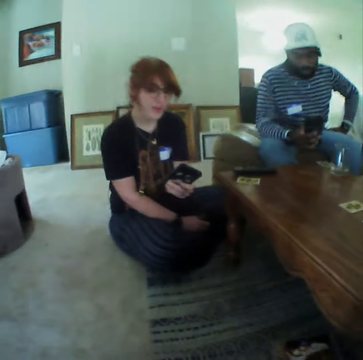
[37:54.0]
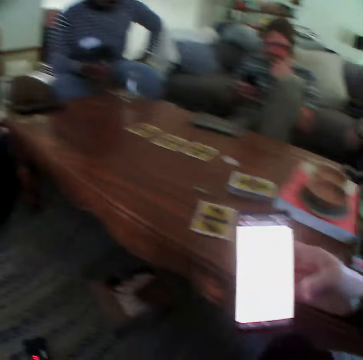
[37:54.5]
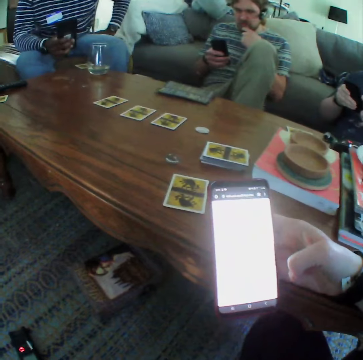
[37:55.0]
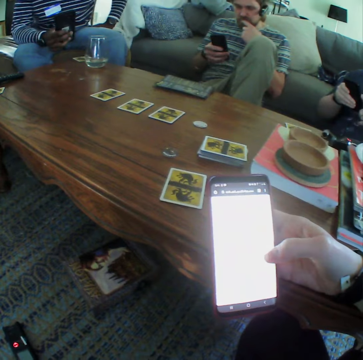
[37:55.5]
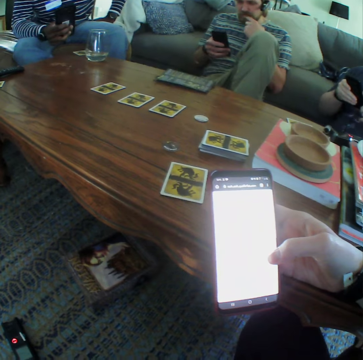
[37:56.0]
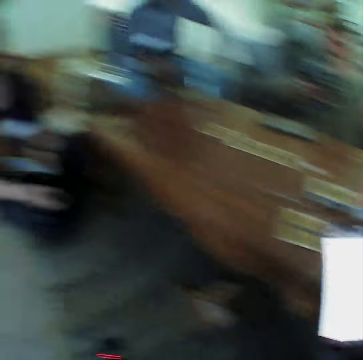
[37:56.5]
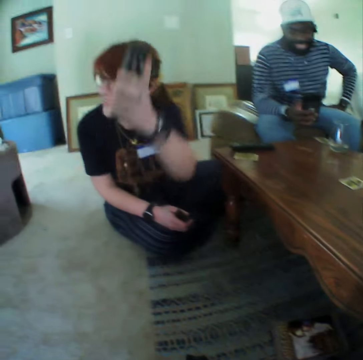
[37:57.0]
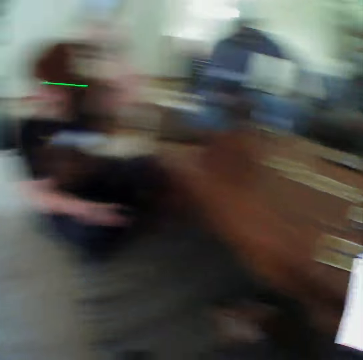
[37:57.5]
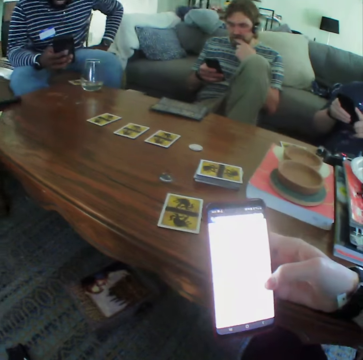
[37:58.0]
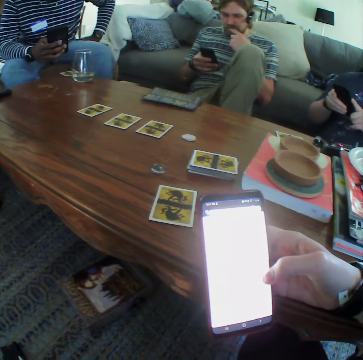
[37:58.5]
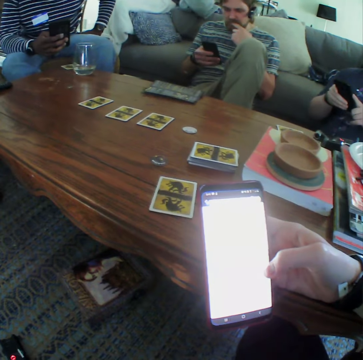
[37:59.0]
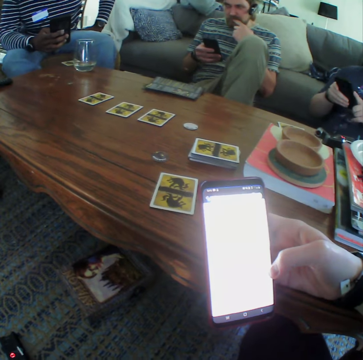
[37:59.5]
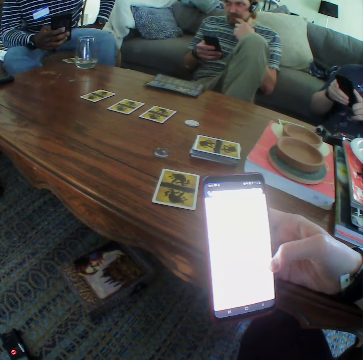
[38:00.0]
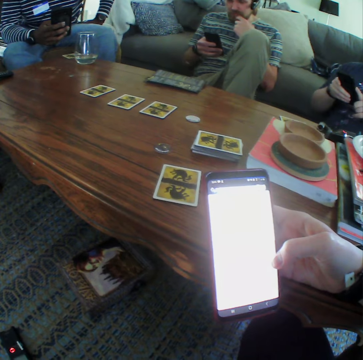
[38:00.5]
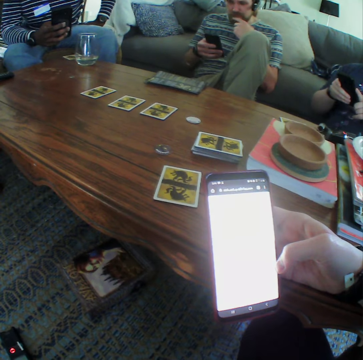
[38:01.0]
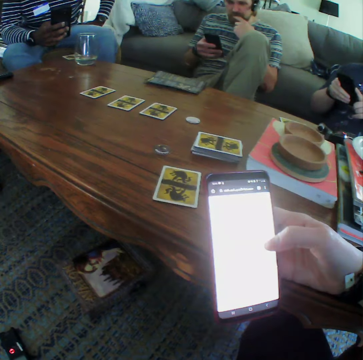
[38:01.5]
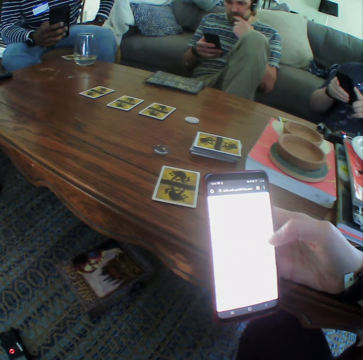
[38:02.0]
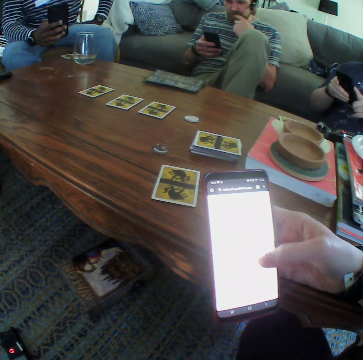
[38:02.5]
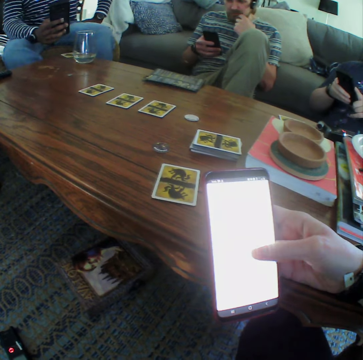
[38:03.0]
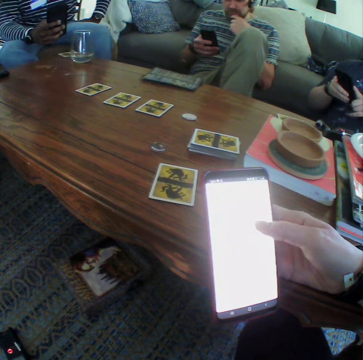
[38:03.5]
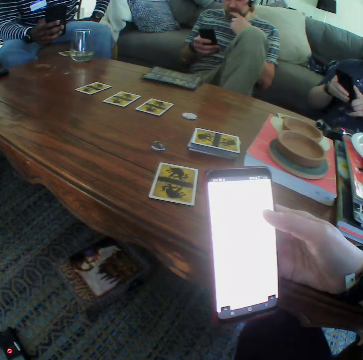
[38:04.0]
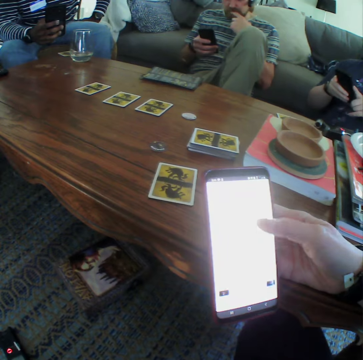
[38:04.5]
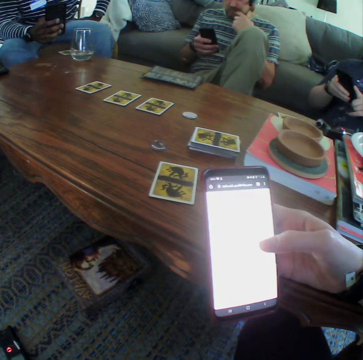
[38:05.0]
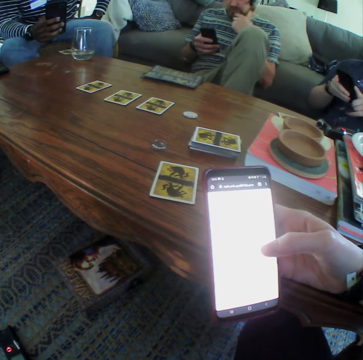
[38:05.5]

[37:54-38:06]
A woman puts her hand up. The camera wearer swipes on the phone.

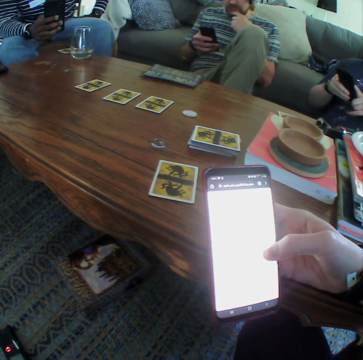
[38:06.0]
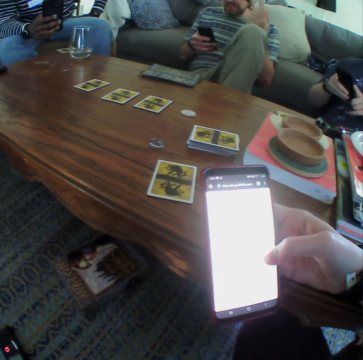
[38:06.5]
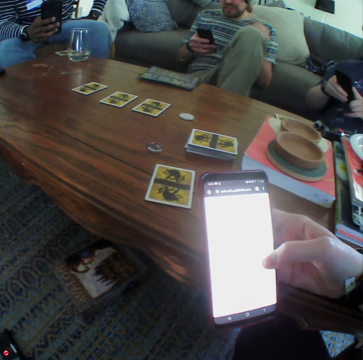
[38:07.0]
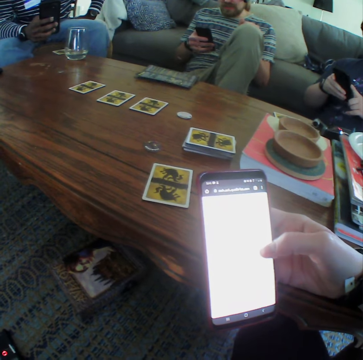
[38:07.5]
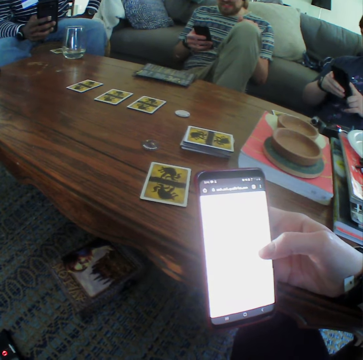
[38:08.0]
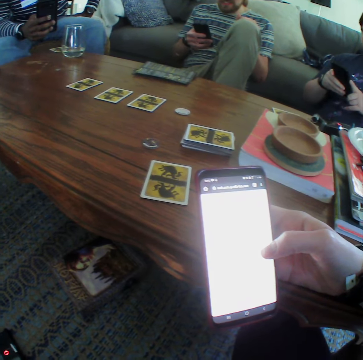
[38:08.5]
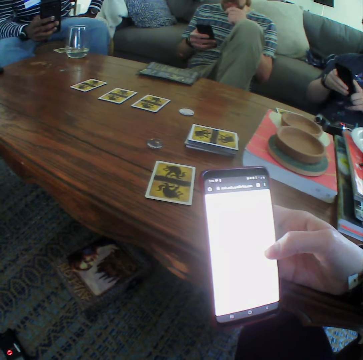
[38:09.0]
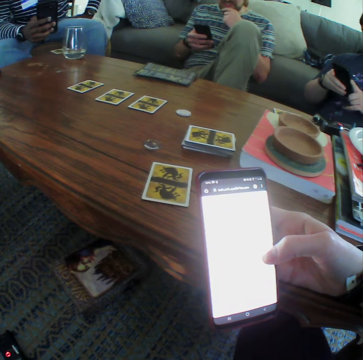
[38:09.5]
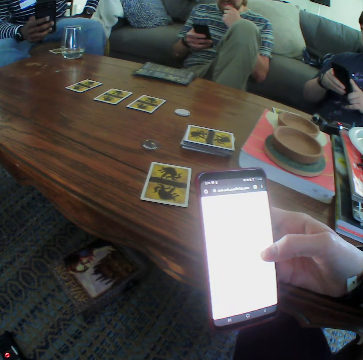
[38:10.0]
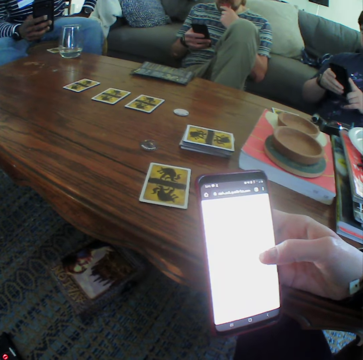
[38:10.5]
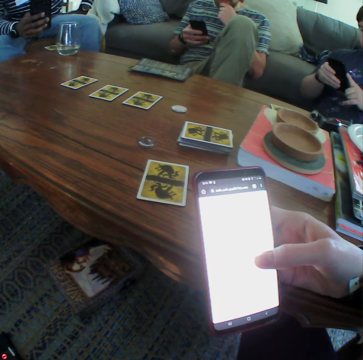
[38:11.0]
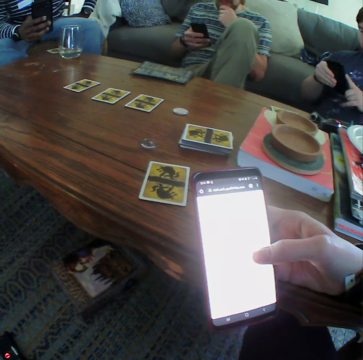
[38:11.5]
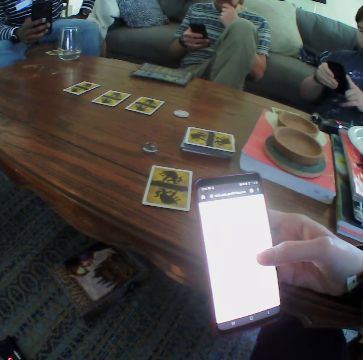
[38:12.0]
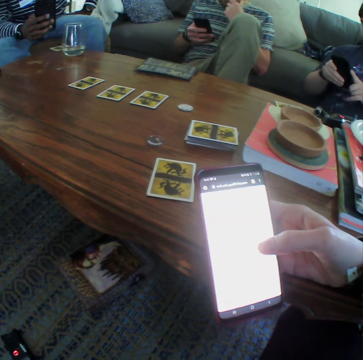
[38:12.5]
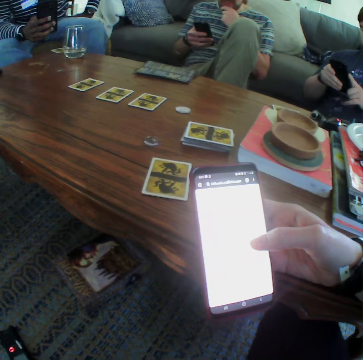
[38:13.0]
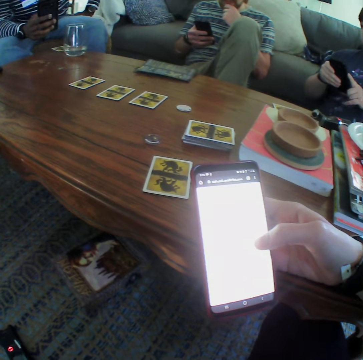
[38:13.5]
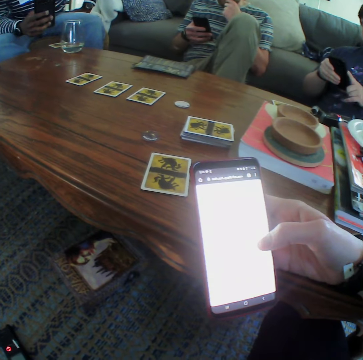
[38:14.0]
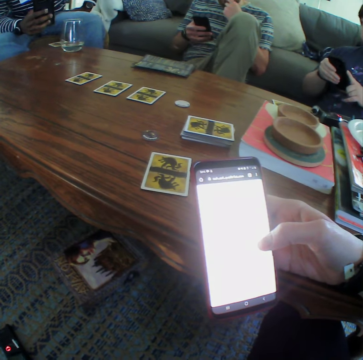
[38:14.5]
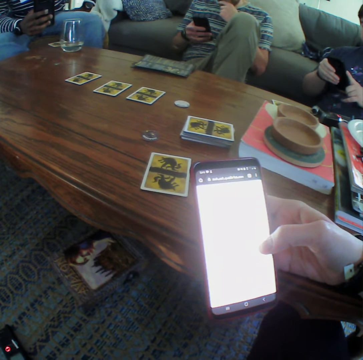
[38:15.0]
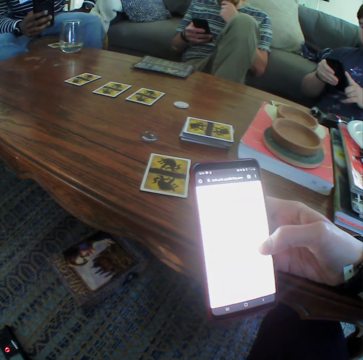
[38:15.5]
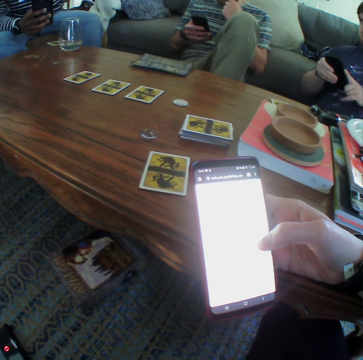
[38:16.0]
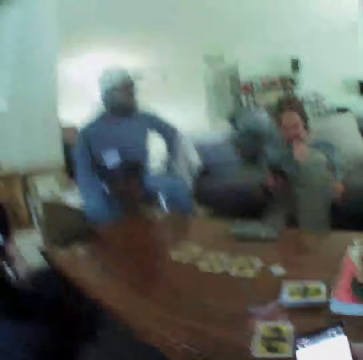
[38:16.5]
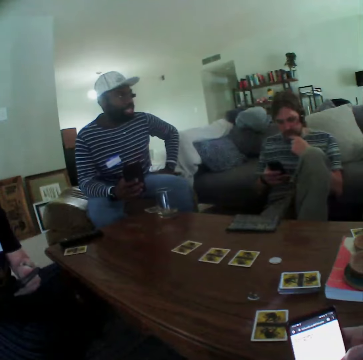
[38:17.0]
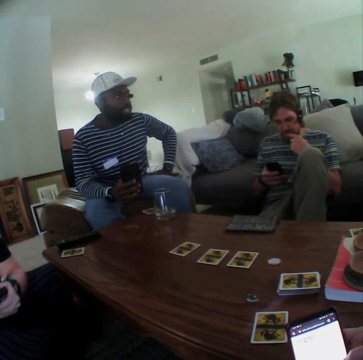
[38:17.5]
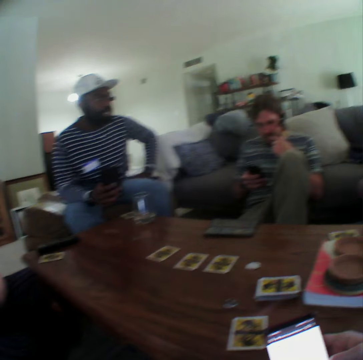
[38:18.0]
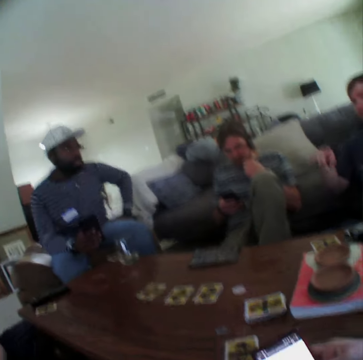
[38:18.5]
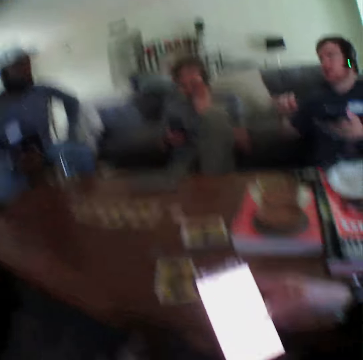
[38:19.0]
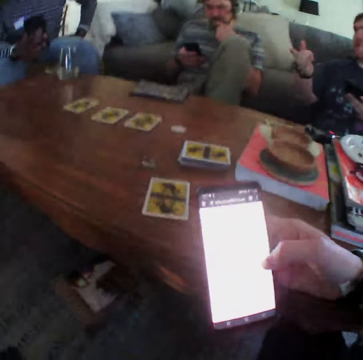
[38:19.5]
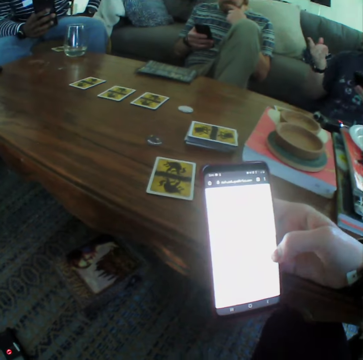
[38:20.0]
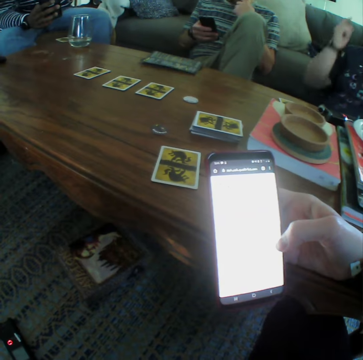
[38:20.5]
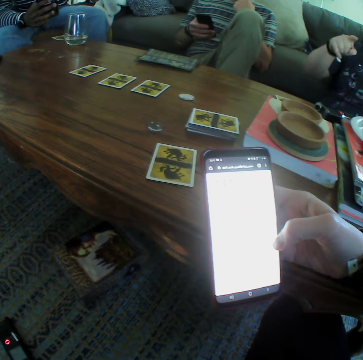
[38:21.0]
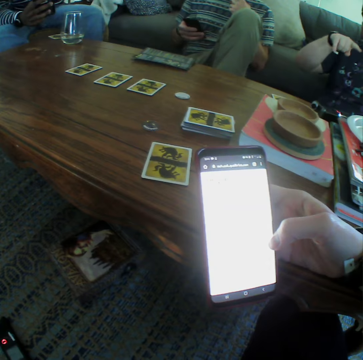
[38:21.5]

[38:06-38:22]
A person moves the hand to the knee. The person moves the hand to the mouth. A man touches his mouth. Another person moves the hand. Another person moves the hand while talking.

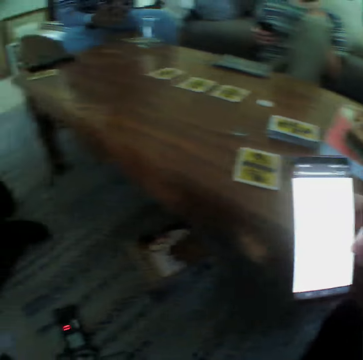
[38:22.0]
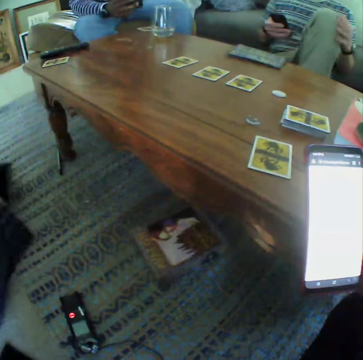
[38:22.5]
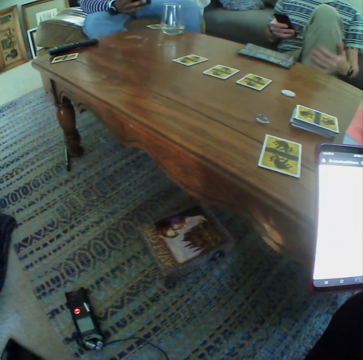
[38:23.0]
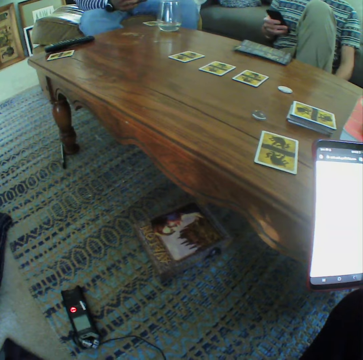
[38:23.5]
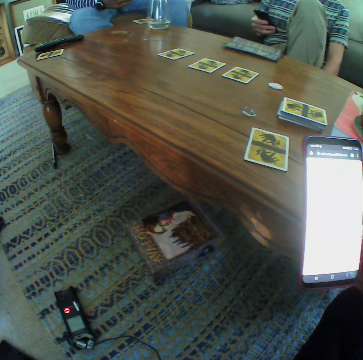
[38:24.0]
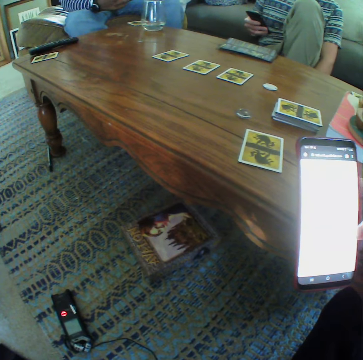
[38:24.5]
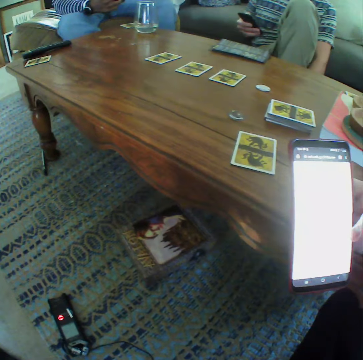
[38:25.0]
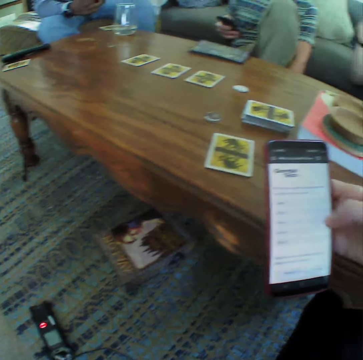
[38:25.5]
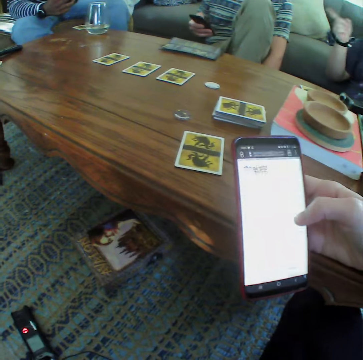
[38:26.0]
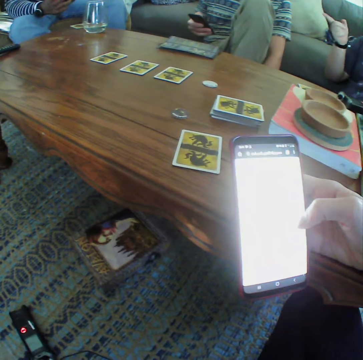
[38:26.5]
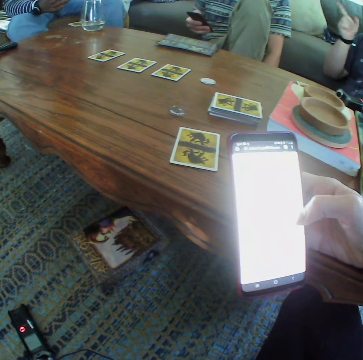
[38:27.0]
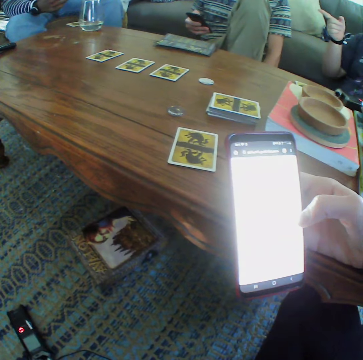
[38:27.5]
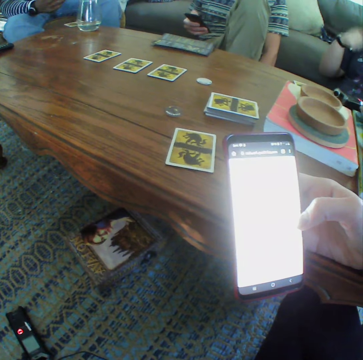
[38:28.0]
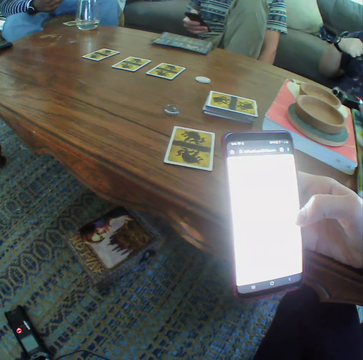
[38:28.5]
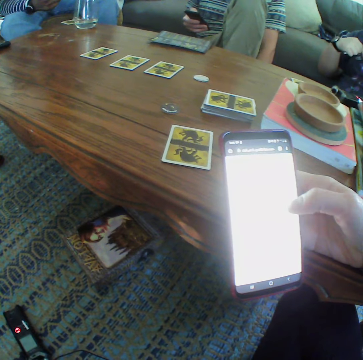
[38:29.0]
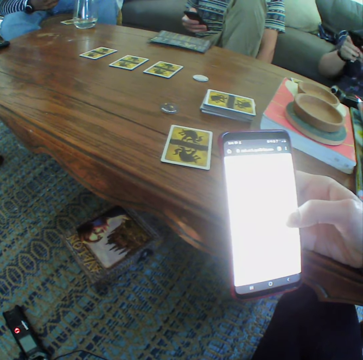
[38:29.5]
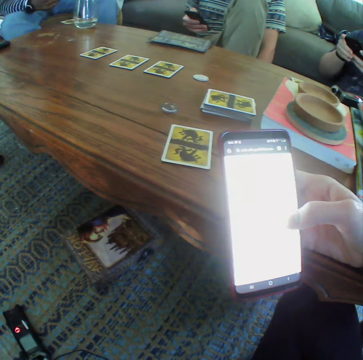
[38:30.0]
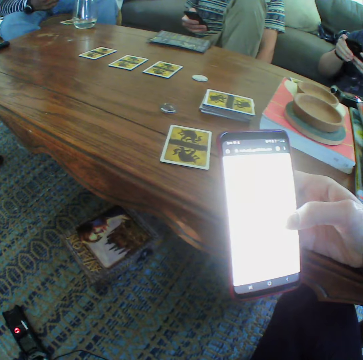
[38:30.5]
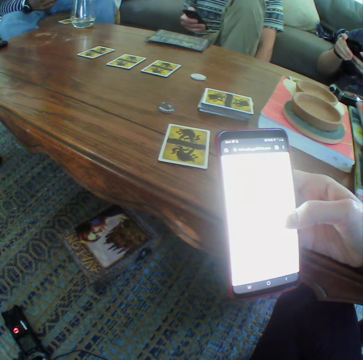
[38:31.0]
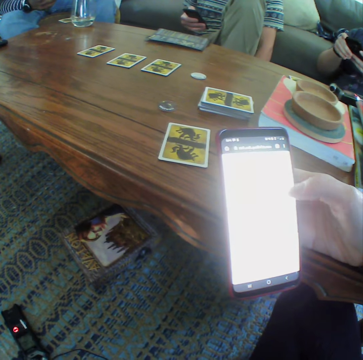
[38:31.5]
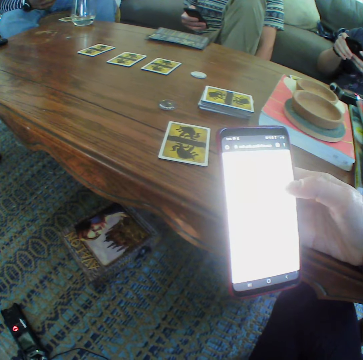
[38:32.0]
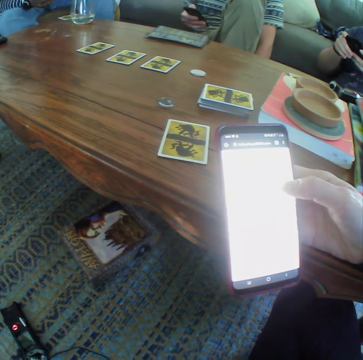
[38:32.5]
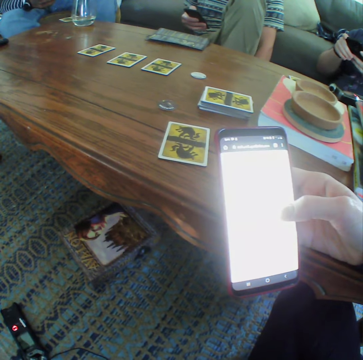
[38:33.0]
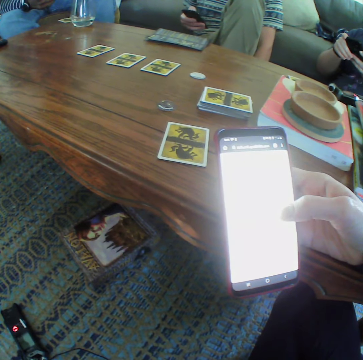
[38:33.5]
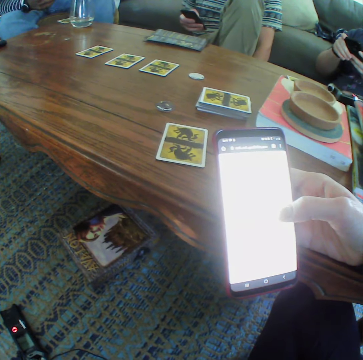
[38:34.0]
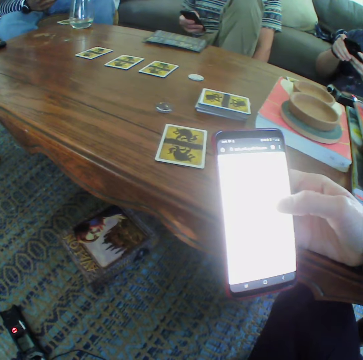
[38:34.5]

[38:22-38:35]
A person touches the leg. Another person uses the phone.
